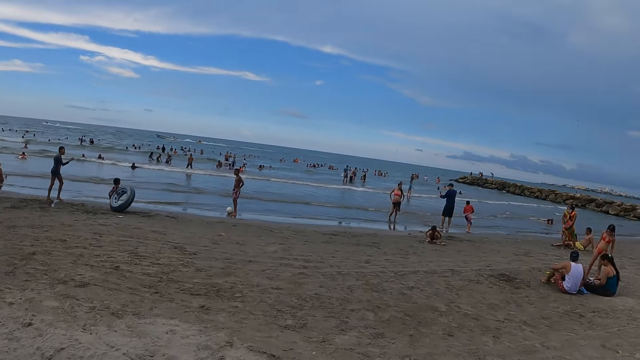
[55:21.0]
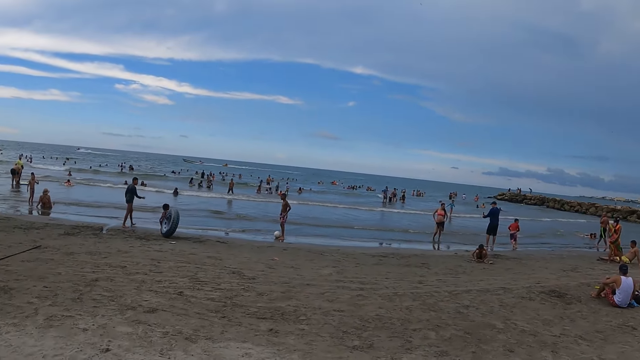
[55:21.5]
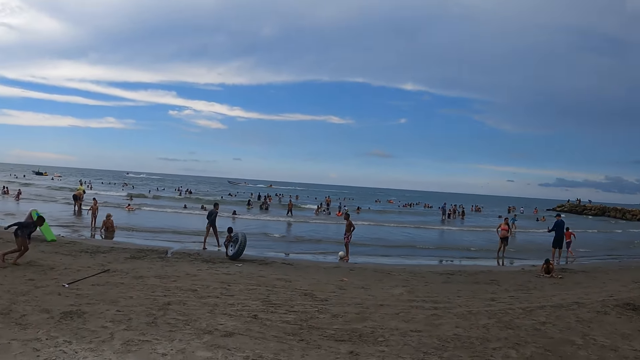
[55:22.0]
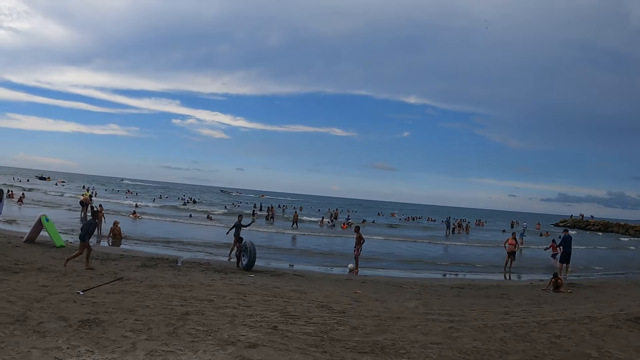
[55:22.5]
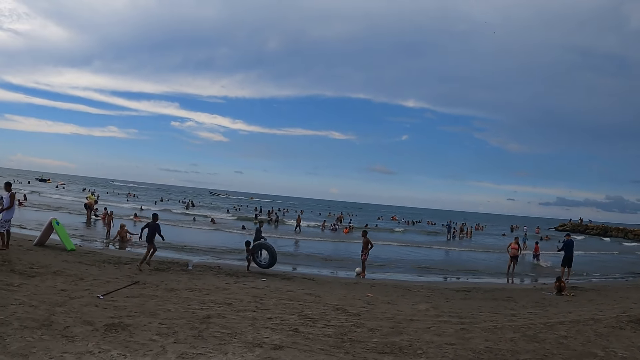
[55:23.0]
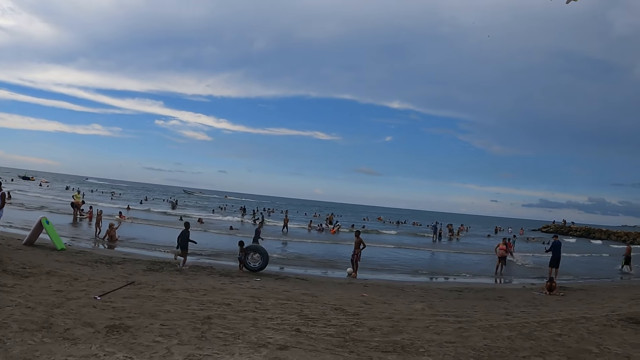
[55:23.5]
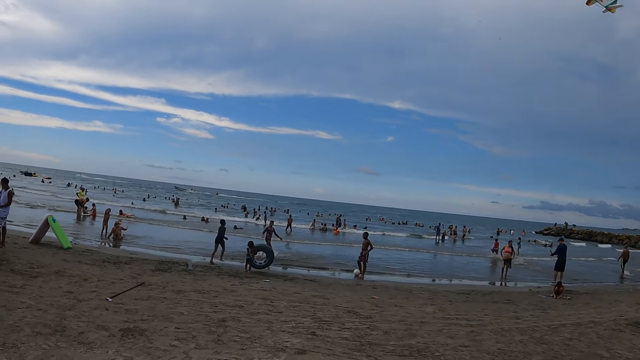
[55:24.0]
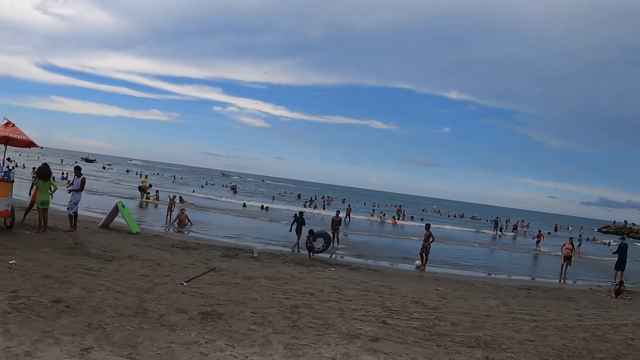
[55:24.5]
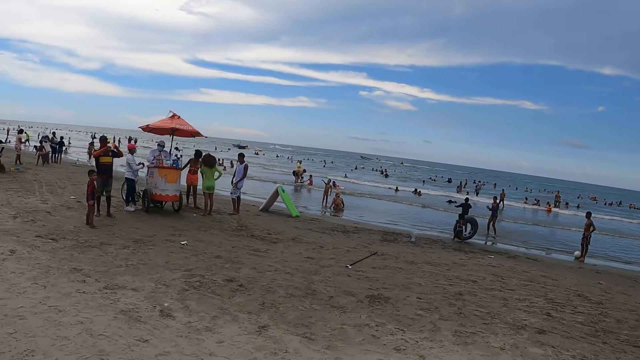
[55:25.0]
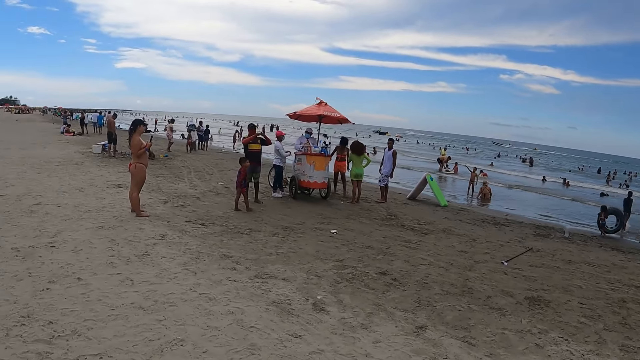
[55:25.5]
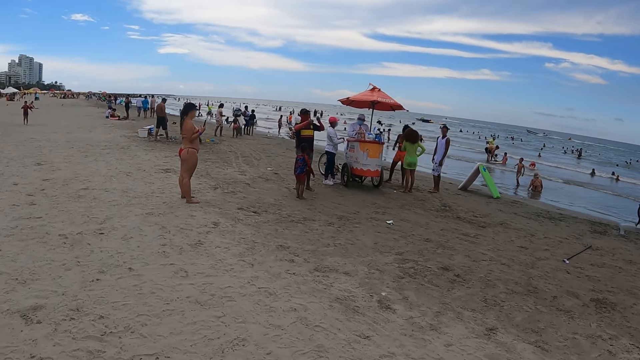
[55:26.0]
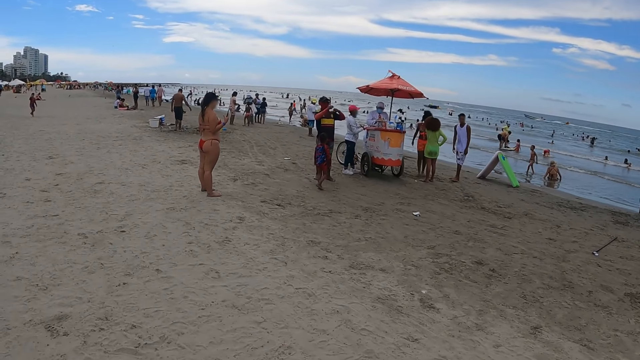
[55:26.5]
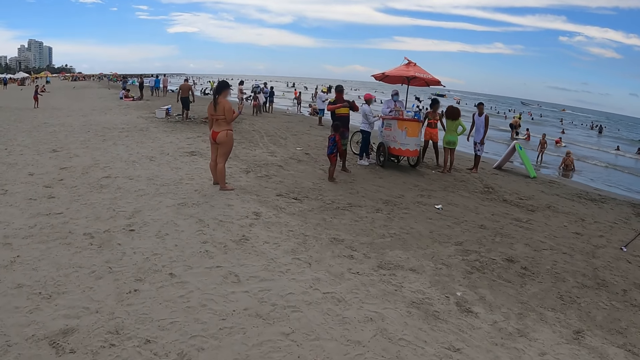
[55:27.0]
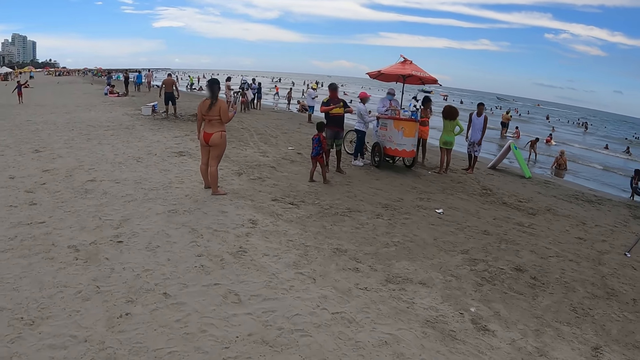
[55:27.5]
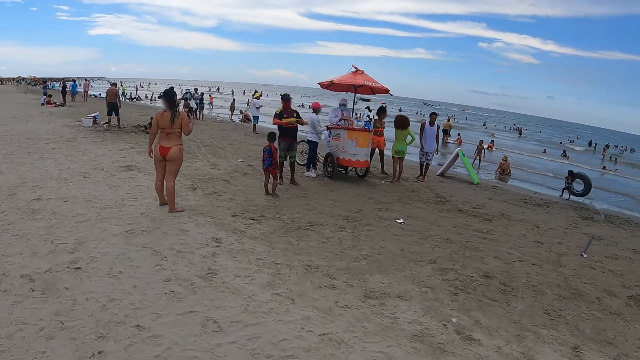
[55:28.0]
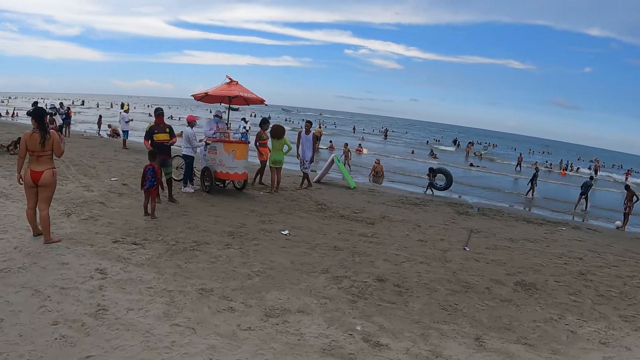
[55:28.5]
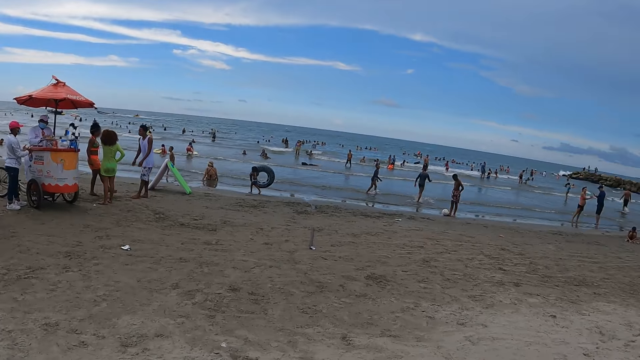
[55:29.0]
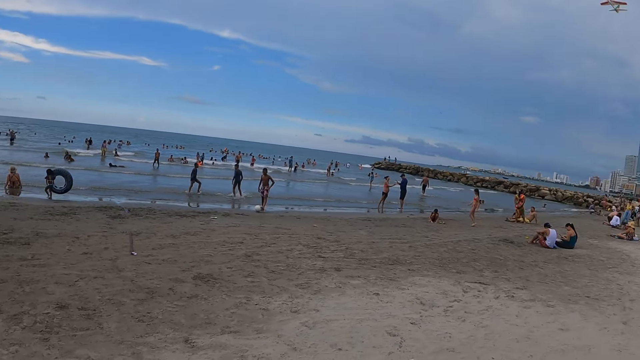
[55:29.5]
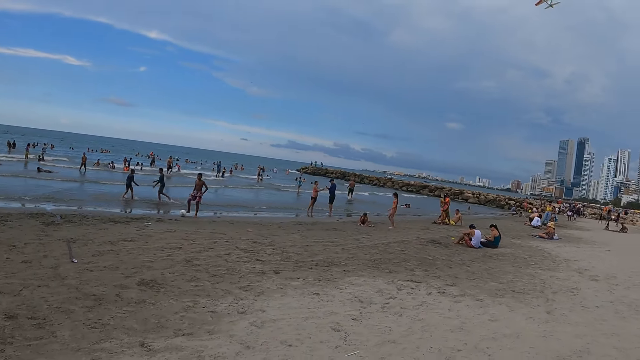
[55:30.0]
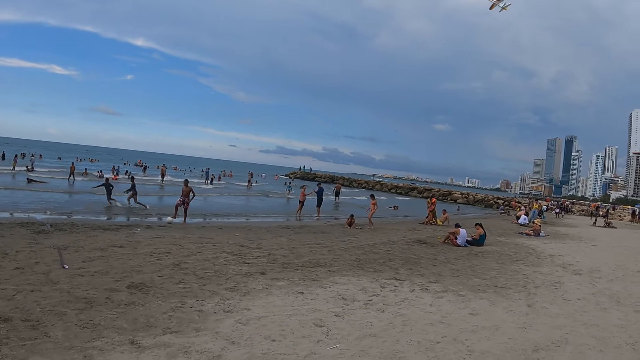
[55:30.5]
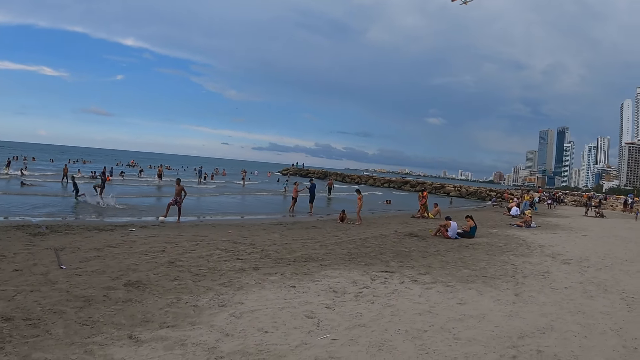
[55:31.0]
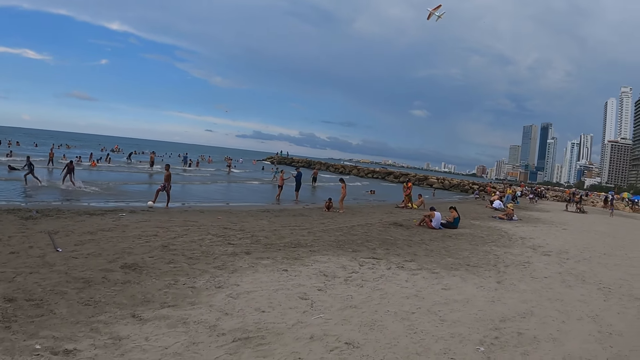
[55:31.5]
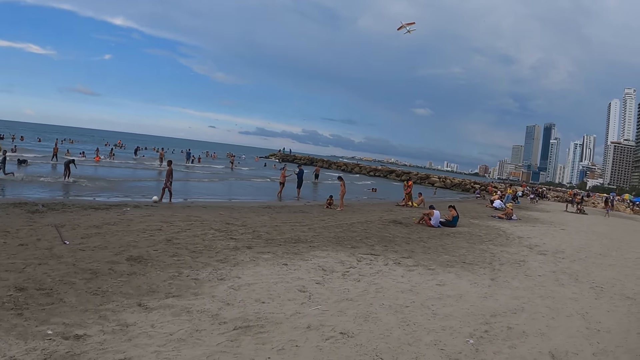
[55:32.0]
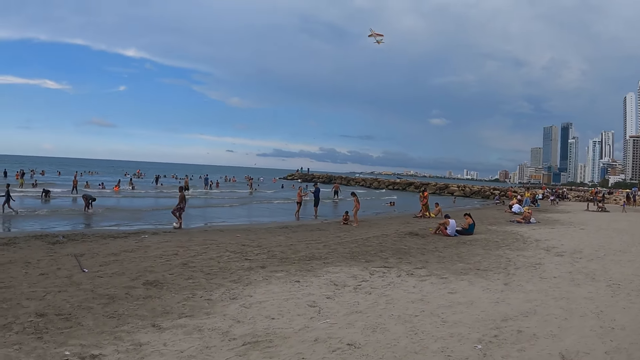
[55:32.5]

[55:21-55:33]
The camera wearer stands on the beach sand. They walk on the beach sand. They look around the beach.

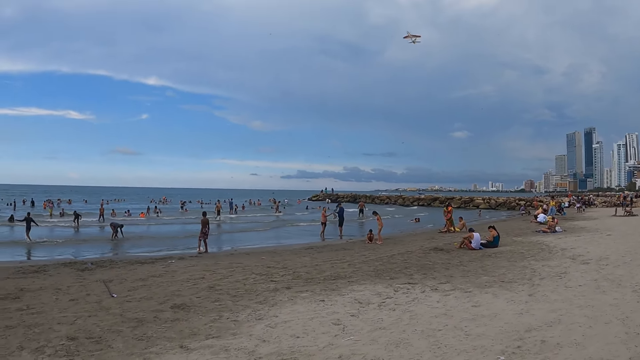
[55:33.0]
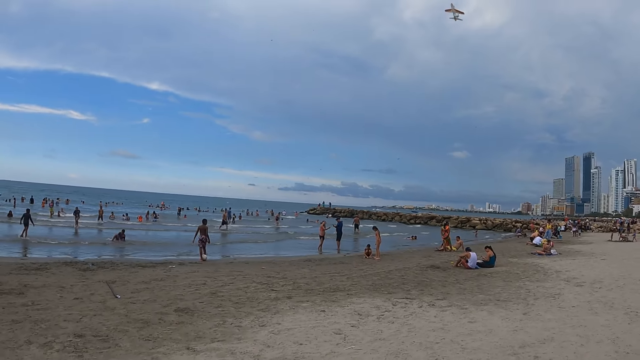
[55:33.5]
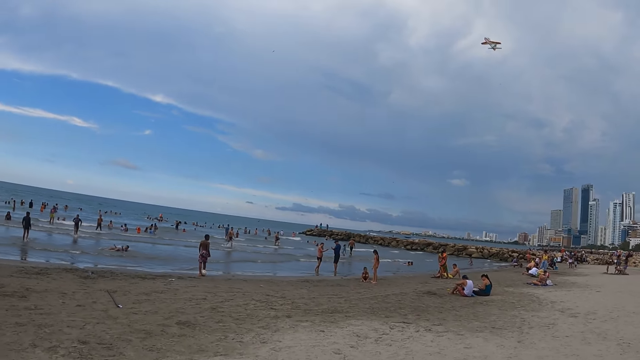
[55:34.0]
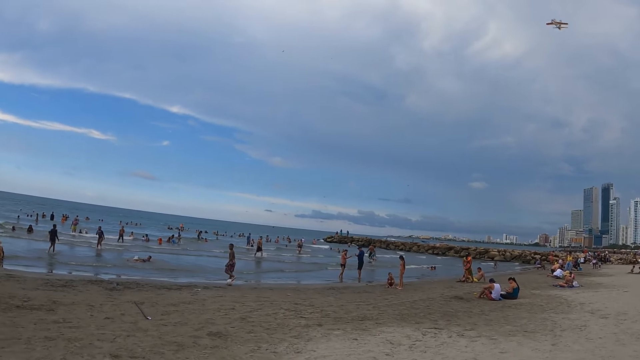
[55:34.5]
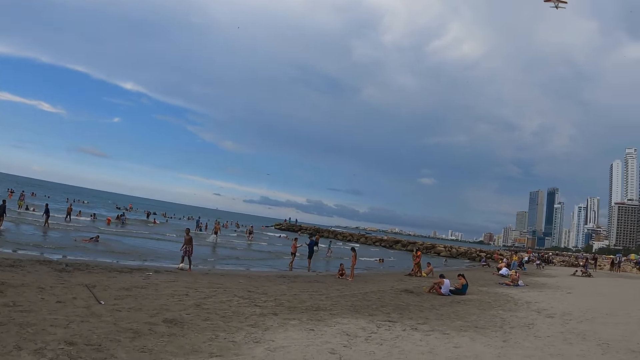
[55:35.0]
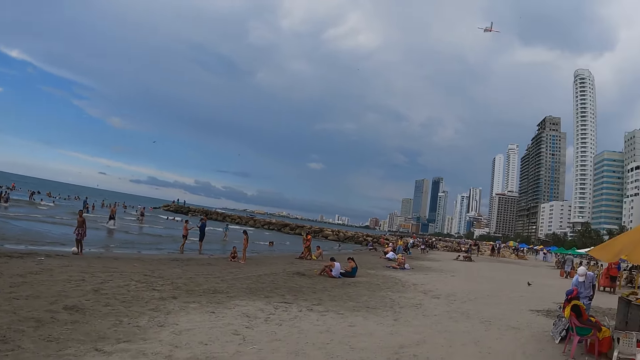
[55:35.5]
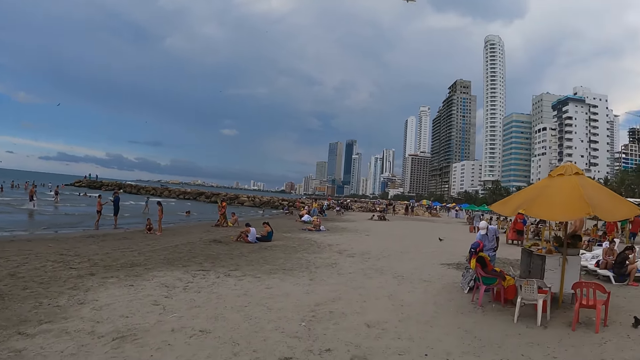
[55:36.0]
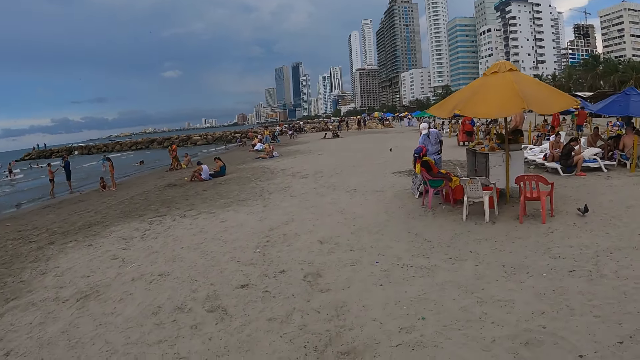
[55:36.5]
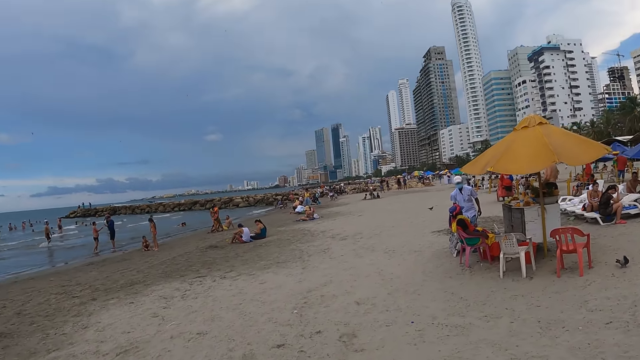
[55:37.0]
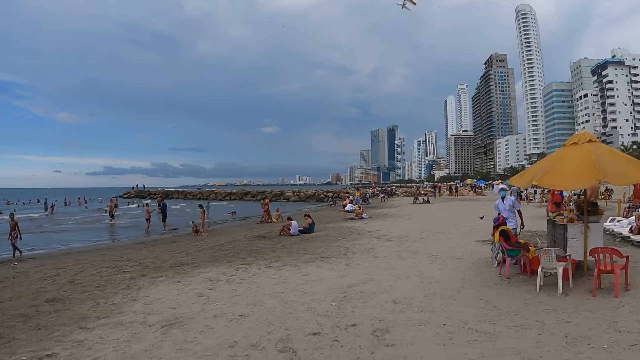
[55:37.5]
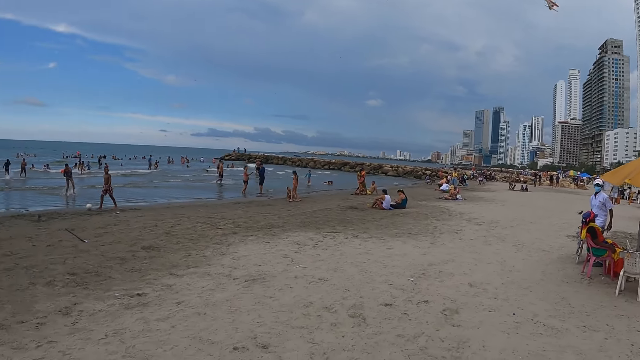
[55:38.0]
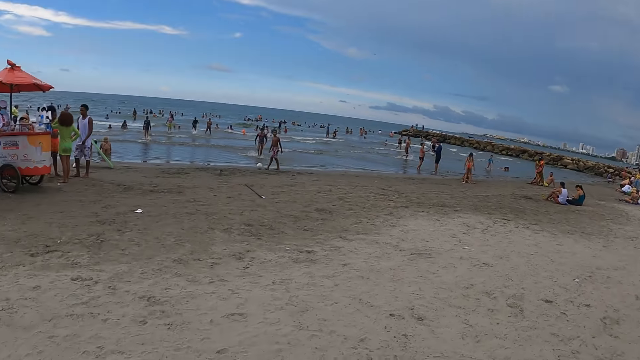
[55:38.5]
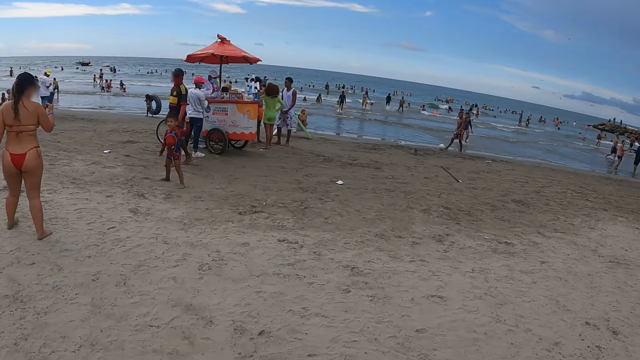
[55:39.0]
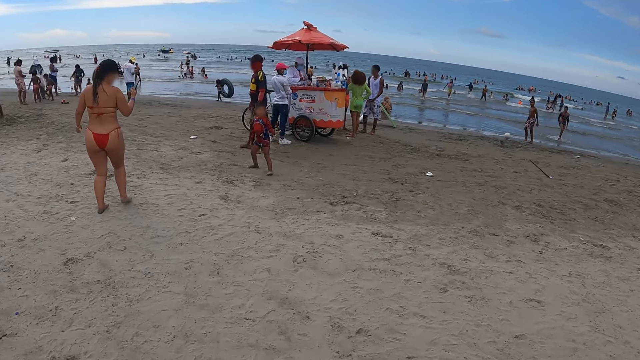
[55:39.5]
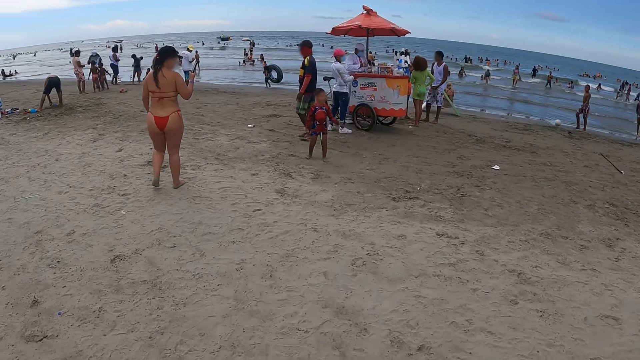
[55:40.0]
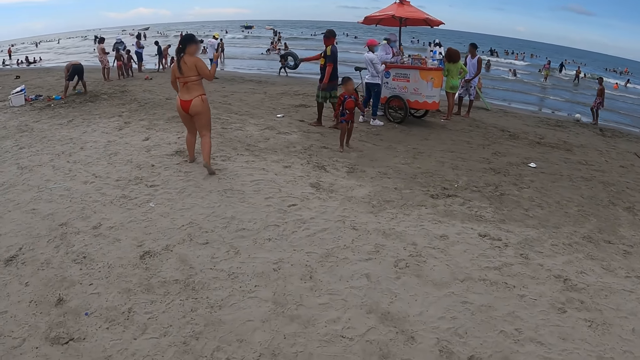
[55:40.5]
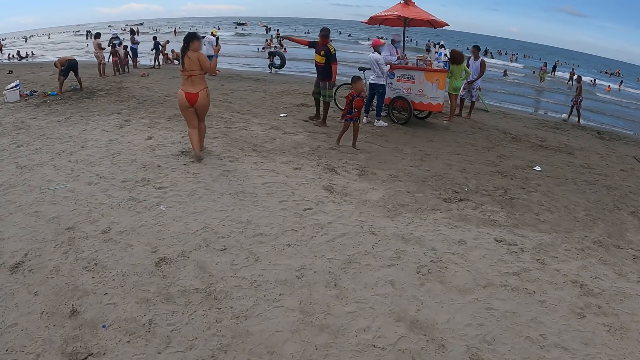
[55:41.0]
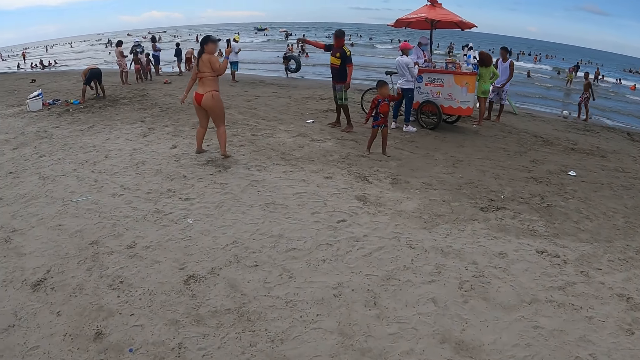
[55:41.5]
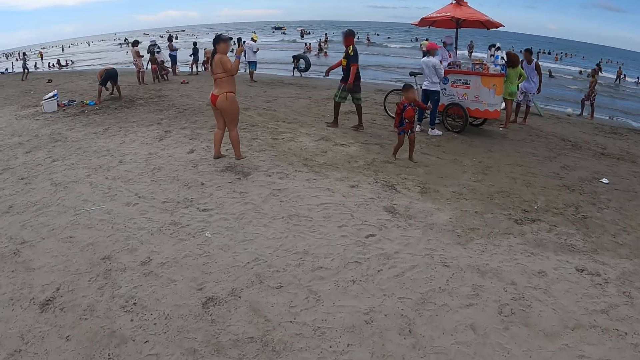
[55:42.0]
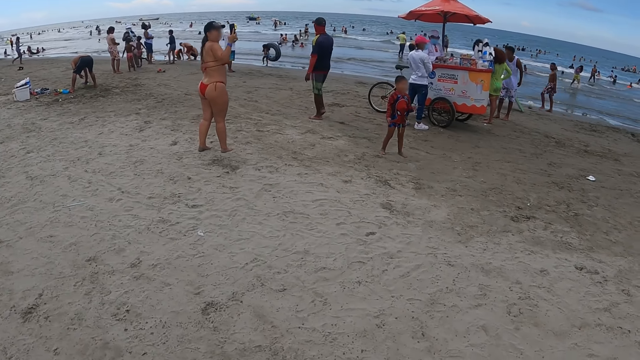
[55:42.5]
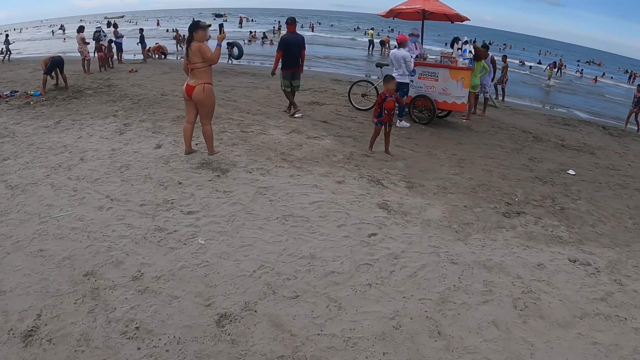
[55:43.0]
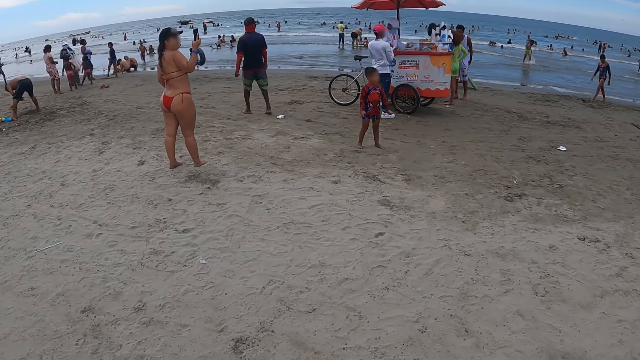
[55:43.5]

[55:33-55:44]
The camera wearer turns around.
